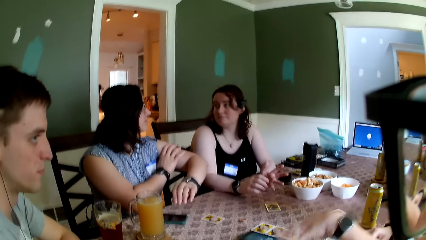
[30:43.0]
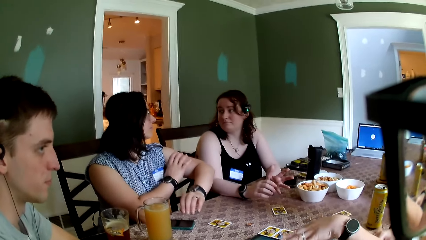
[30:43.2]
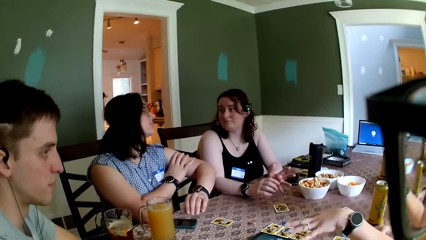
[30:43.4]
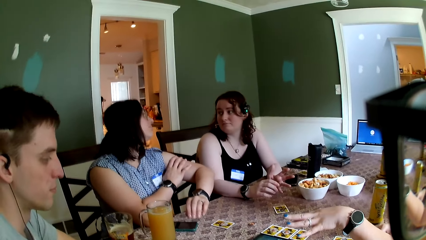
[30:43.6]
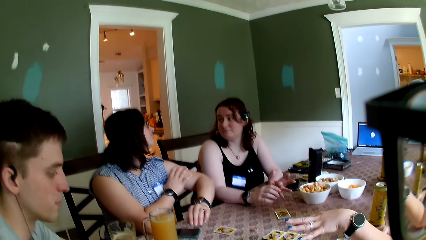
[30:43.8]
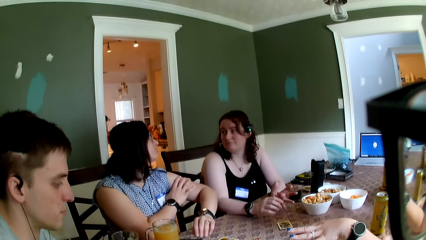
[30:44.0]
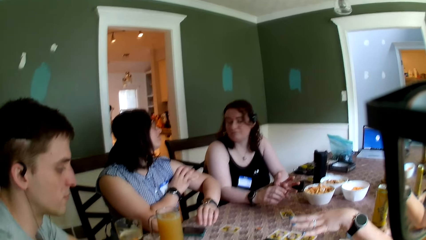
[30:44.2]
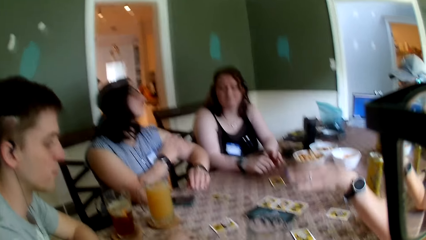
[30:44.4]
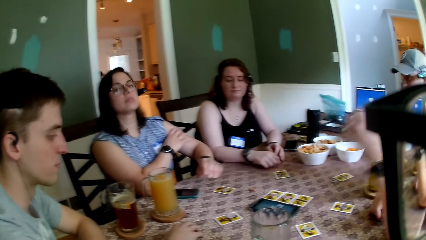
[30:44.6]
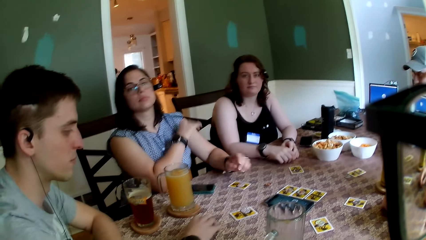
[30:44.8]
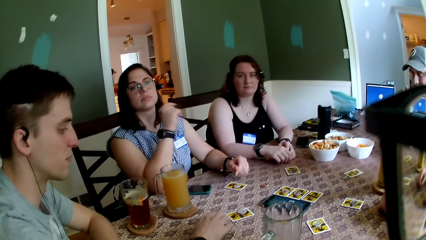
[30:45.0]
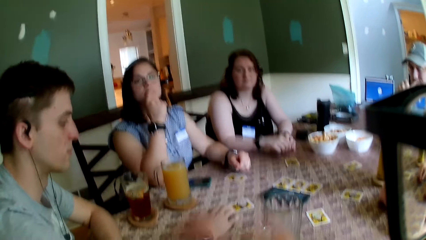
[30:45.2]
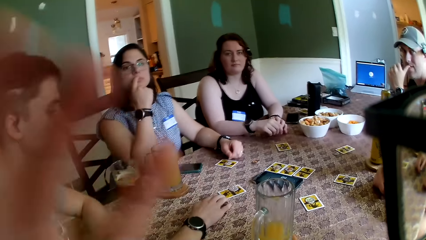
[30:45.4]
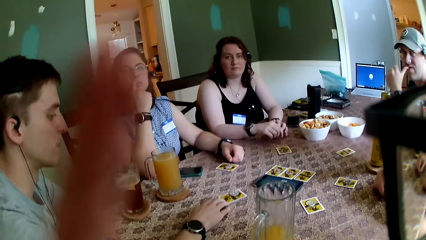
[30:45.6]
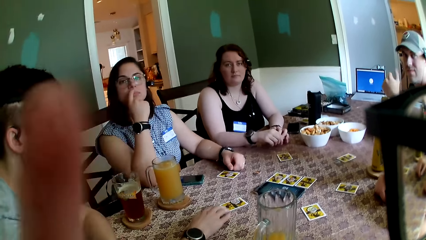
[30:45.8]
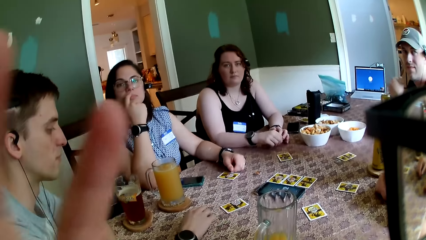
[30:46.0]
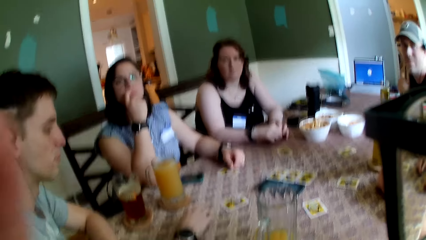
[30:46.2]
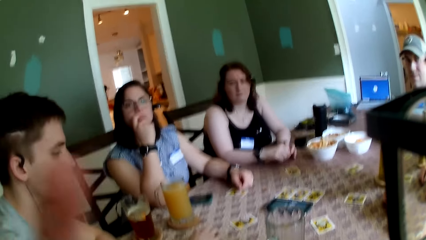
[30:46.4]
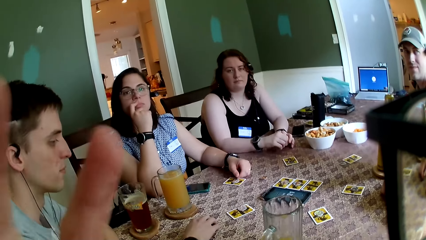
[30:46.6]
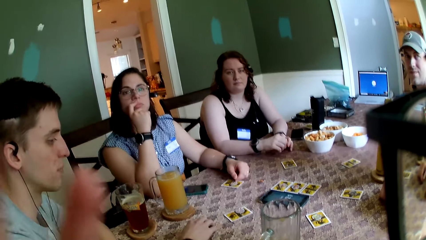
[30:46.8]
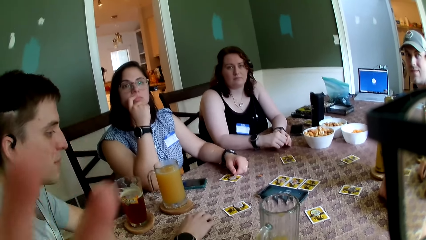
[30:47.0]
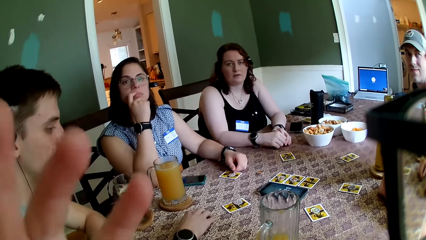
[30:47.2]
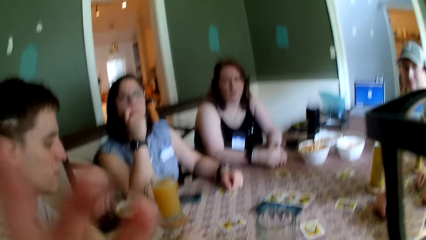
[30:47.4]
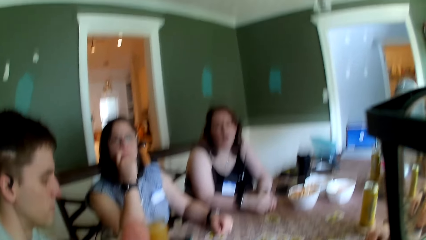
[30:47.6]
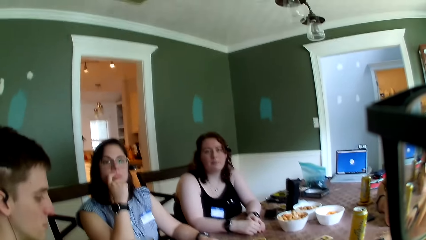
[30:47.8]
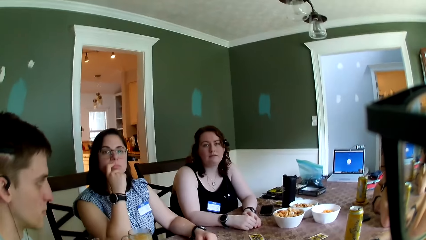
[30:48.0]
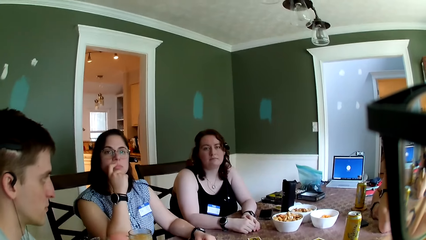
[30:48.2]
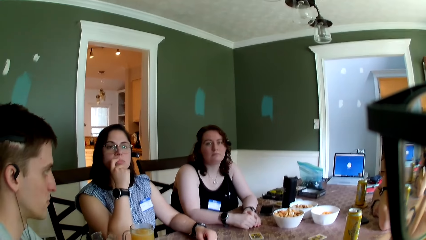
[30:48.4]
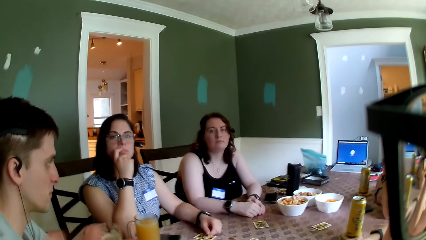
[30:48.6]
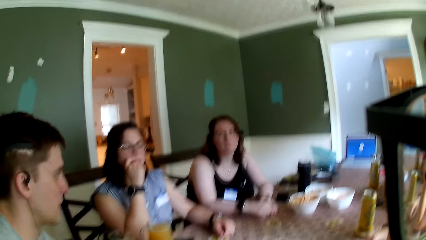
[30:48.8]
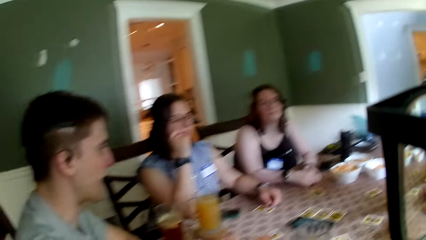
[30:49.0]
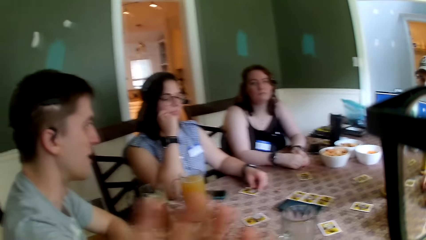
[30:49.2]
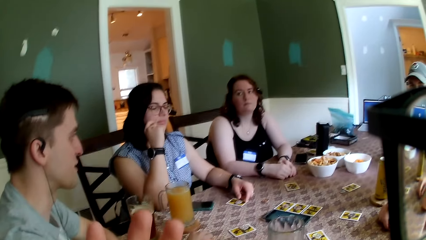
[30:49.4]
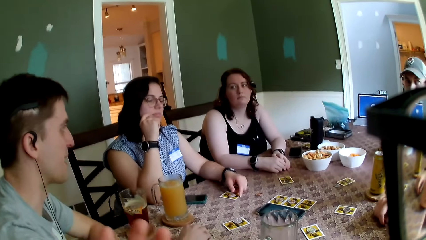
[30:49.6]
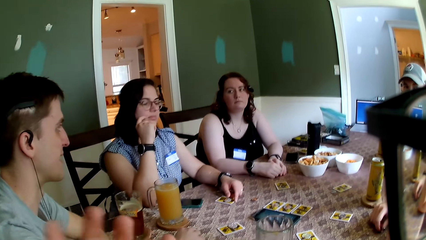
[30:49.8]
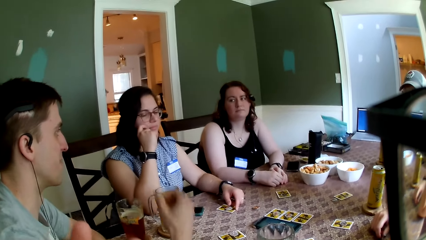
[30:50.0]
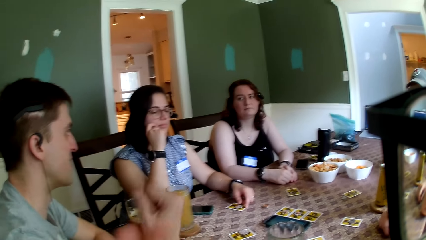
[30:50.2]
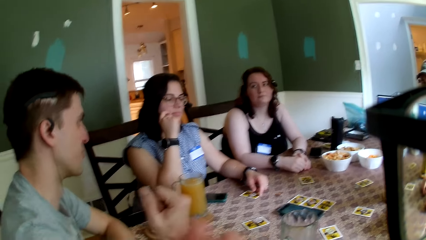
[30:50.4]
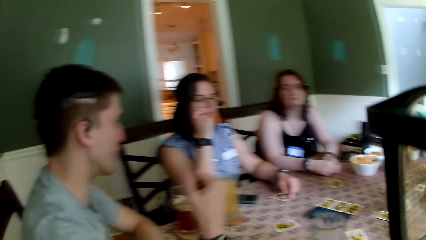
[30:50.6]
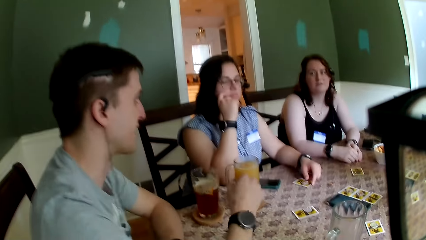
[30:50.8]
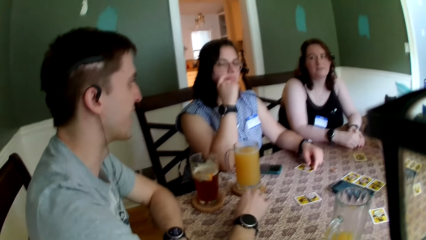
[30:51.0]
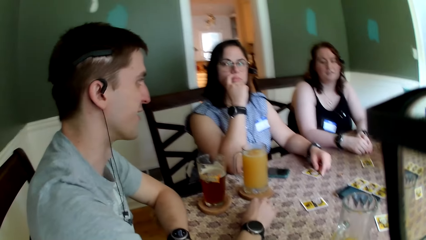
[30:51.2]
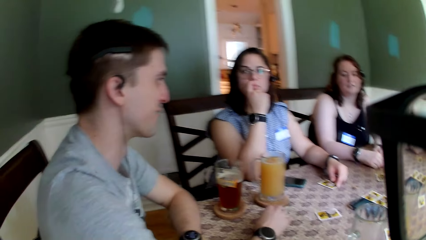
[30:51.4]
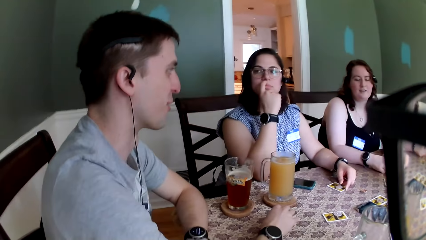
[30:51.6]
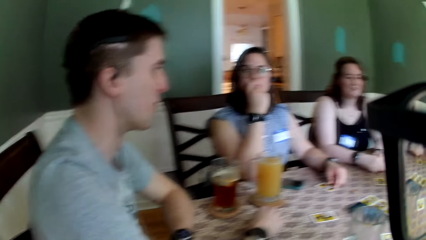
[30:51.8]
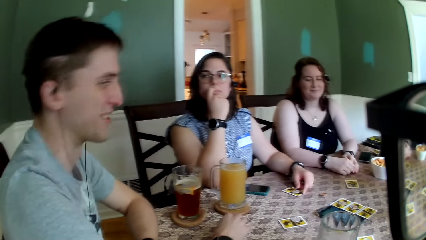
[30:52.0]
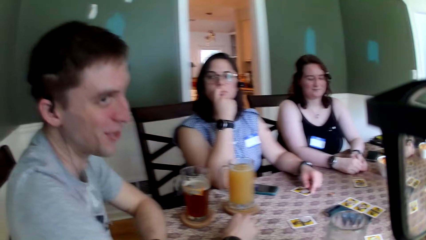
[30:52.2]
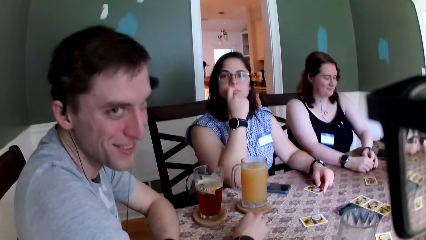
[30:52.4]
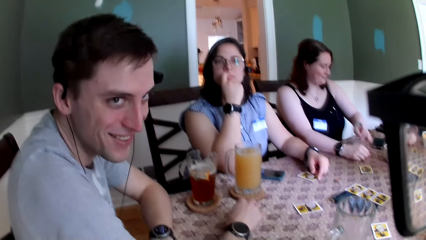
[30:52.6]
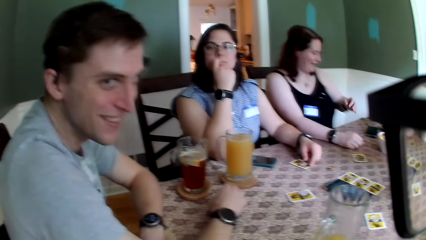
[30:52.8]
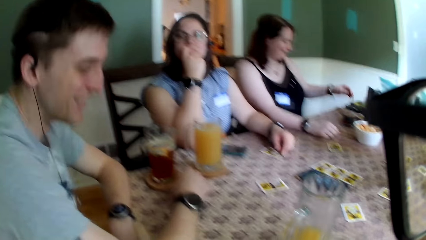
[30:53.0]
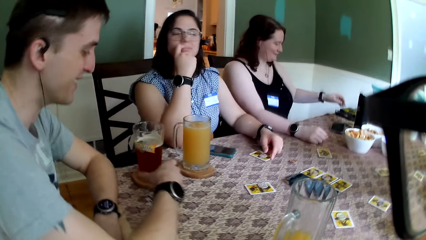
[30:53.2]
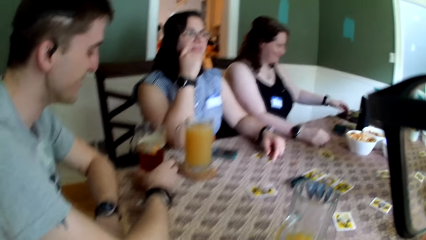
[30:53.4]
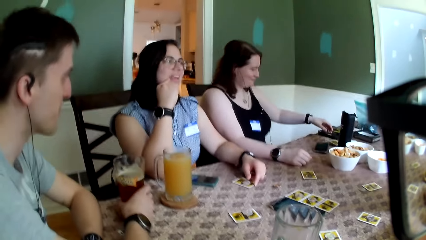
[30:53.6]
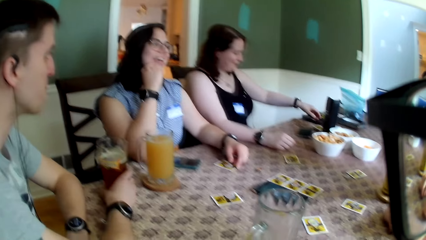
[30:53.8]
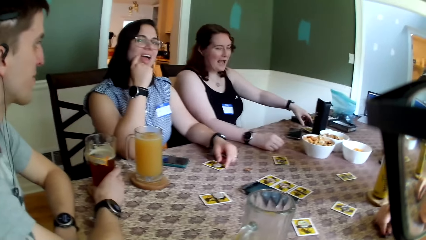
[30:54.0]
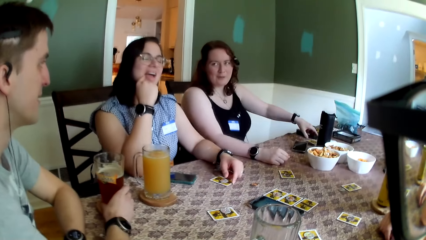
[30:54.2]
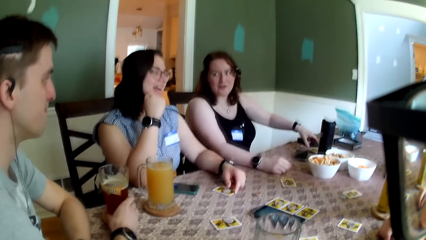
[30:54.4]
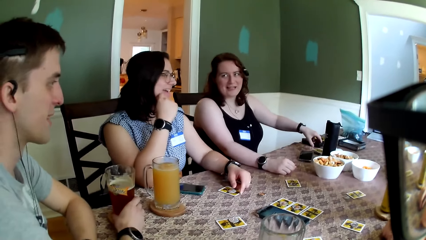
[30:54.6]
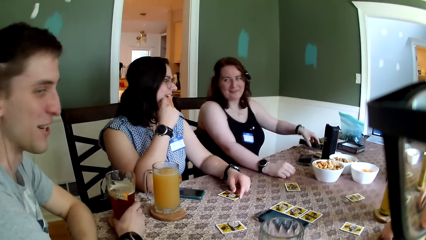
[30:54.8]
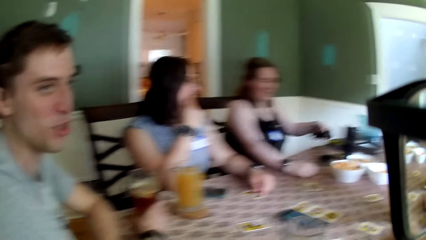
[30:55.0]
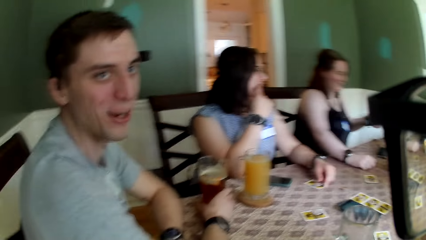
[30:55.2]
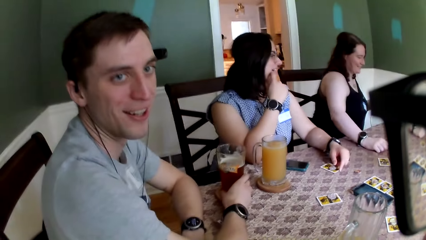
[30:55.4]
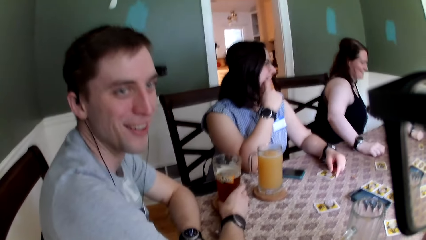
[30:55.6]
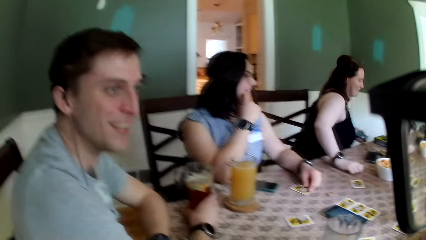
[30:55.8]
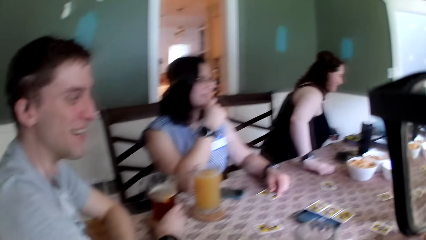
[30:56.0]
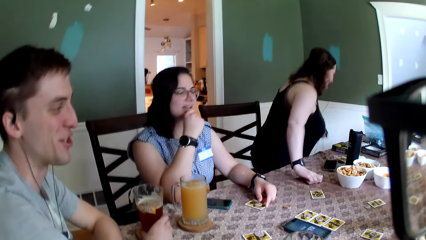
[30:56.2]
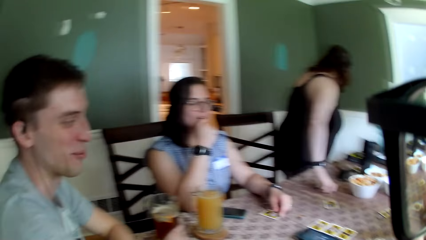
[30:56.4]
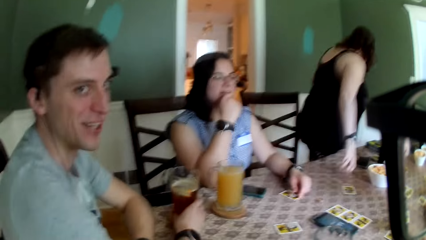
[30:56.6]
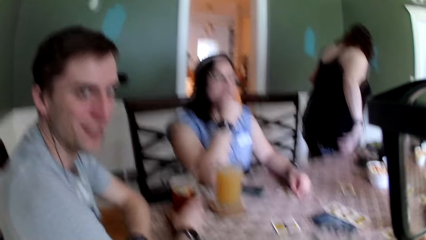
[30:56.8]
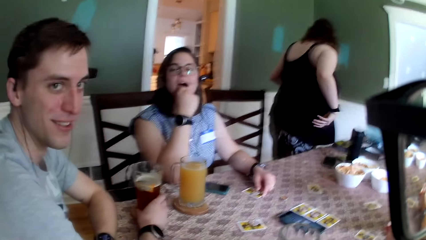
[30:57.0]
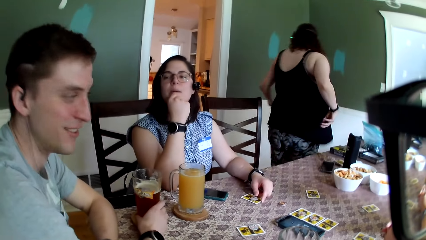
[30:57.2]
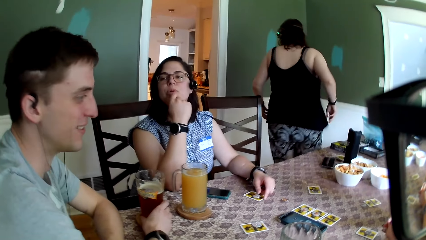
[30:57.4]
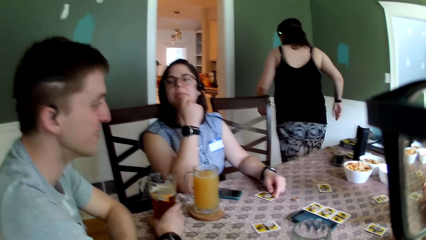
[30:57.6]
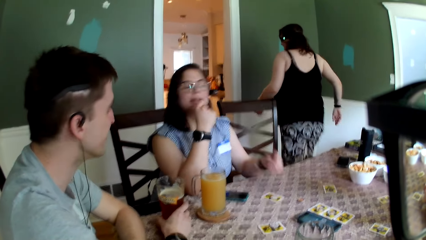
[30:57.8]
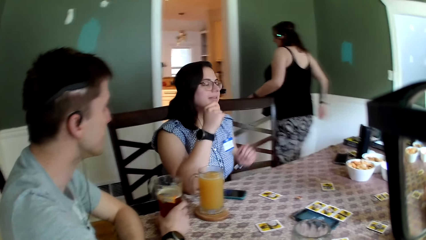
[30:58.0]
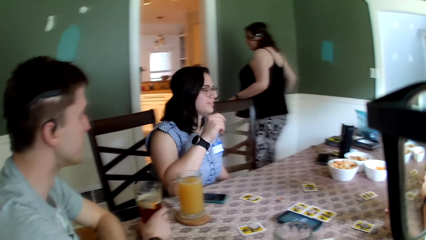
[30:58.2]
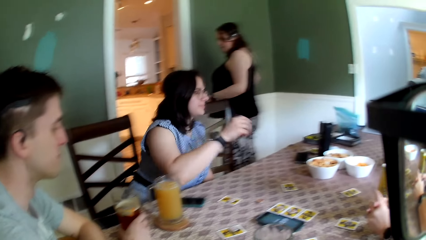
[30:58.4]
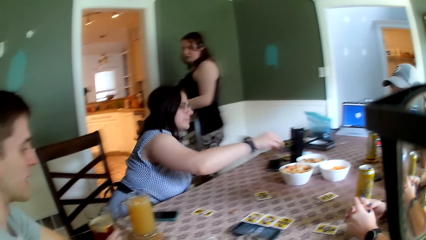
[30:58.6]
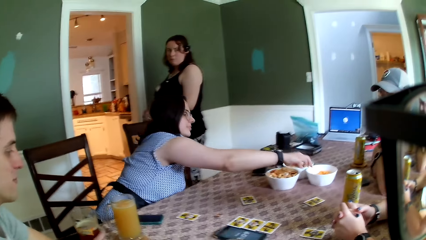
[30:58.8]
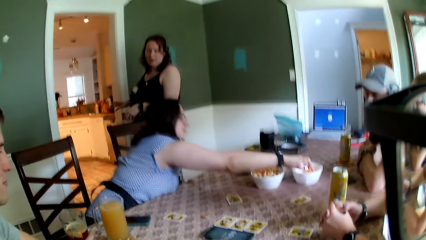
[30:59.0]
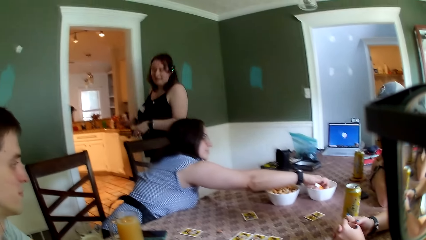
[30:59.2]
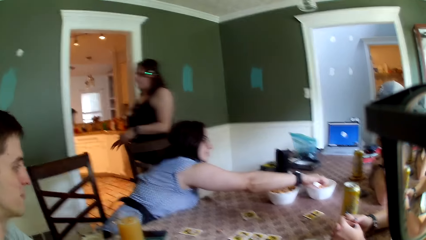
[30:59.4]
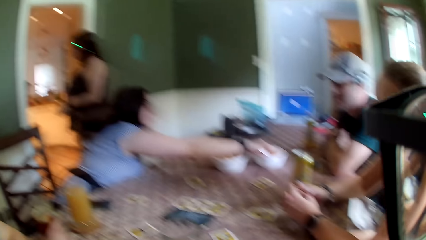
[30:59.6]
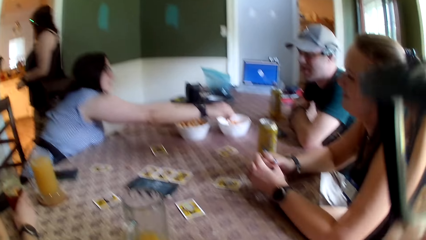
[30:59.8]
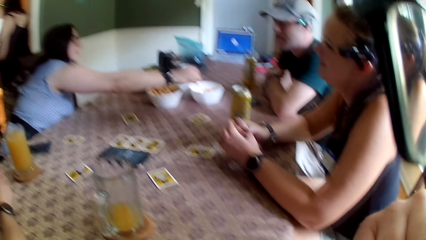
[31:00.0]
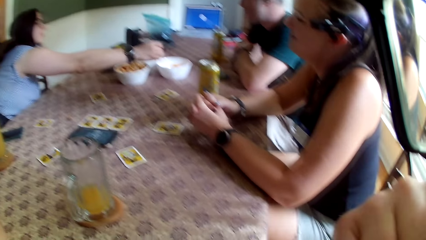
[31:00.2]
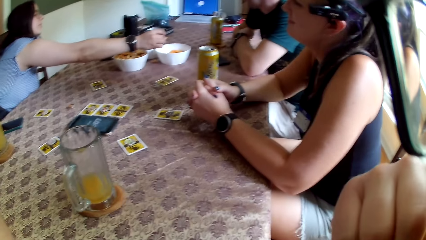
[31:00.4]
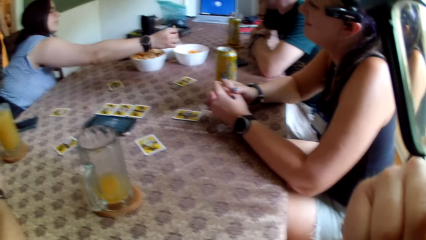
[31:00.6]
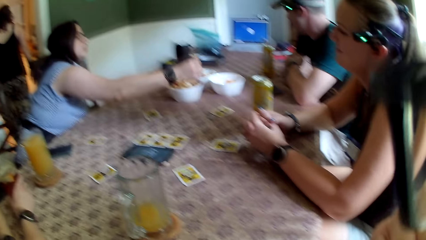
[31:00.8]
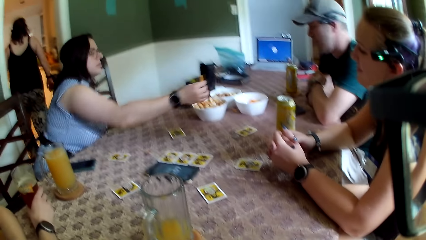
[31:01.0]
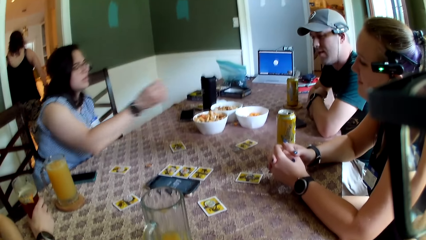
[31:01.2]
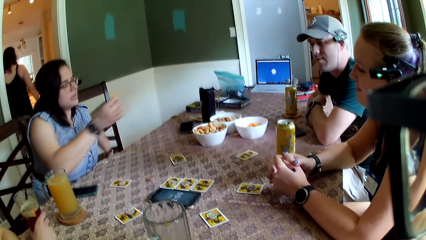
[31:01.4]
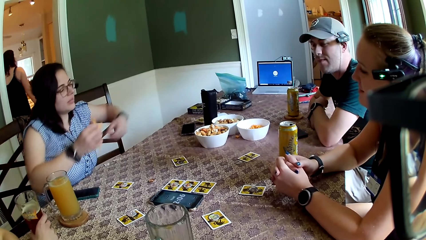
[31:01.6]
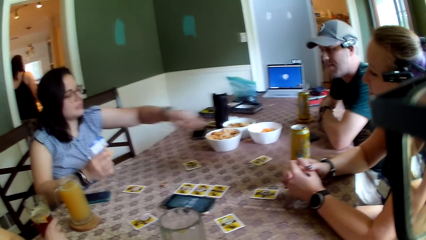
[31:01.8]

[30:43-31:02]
The camera wearer converses with the group of people on the table. A woman picks up a recorder from the table with her left hand. The woman stands up from her chair at the table and walks to the kitchen. Another woman picks a cheese puff from a bowl on the table with her right hand.
